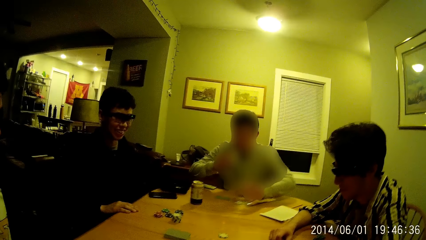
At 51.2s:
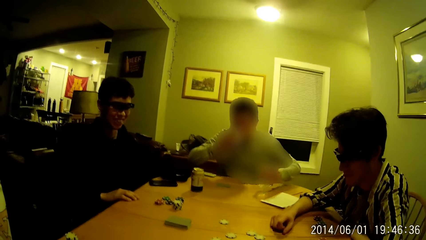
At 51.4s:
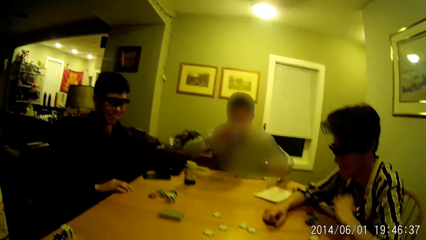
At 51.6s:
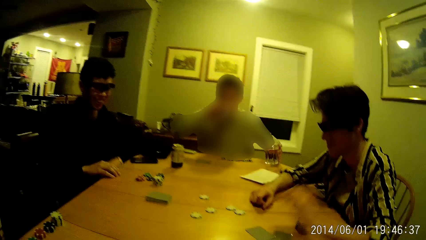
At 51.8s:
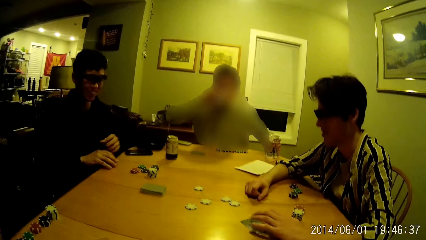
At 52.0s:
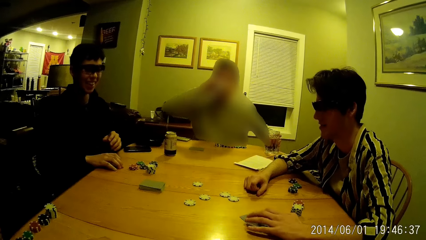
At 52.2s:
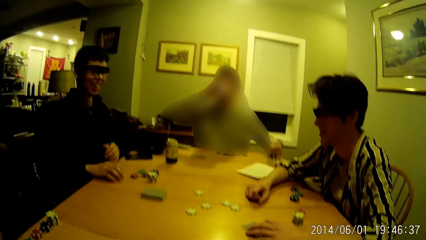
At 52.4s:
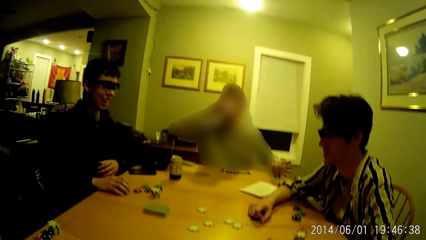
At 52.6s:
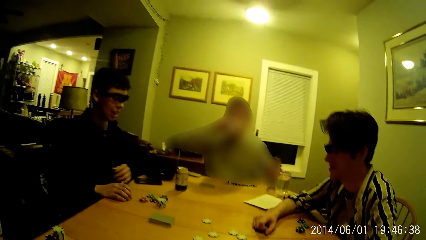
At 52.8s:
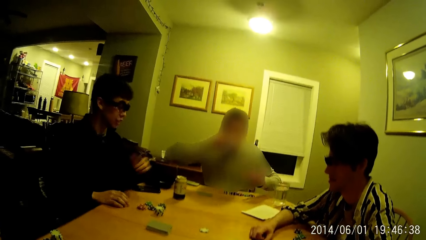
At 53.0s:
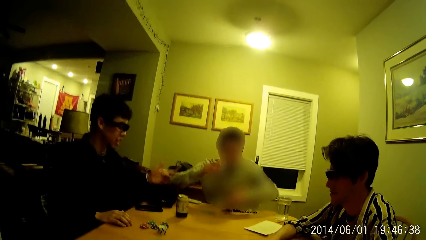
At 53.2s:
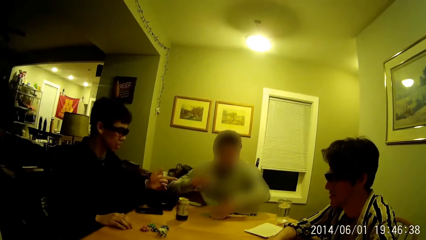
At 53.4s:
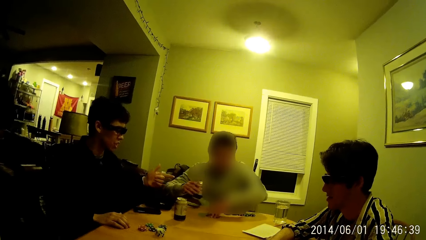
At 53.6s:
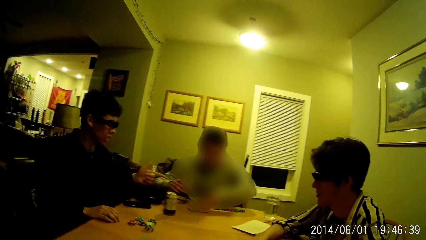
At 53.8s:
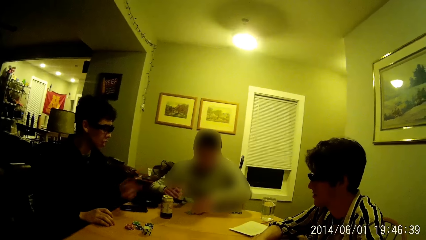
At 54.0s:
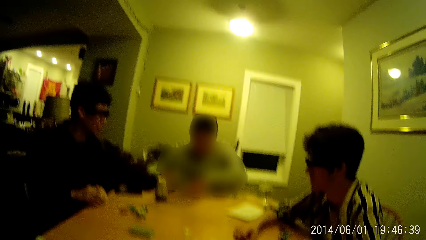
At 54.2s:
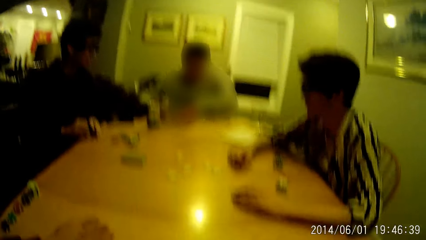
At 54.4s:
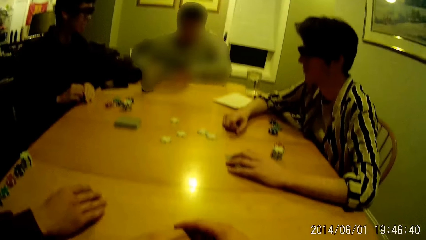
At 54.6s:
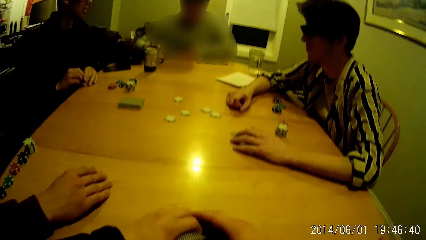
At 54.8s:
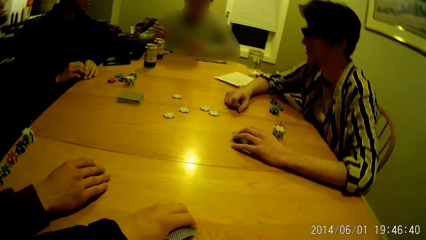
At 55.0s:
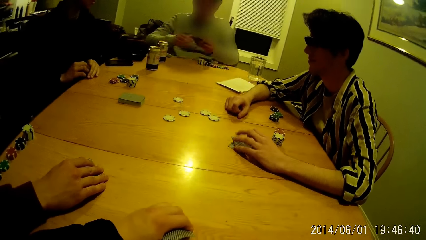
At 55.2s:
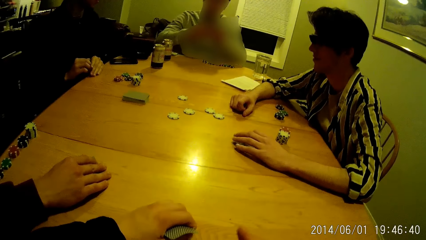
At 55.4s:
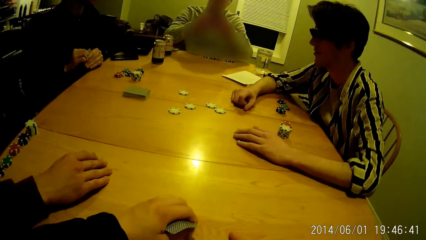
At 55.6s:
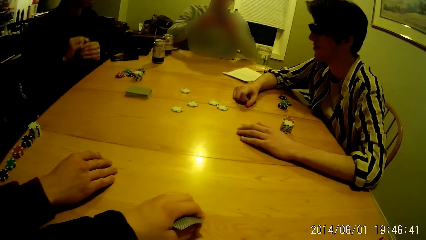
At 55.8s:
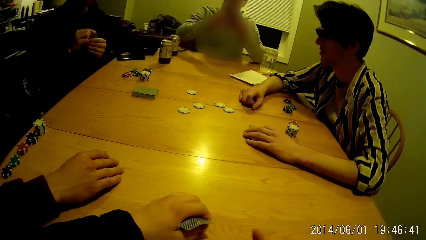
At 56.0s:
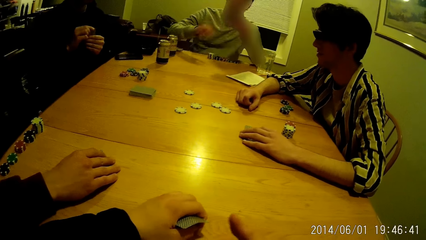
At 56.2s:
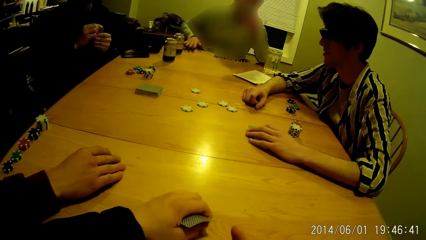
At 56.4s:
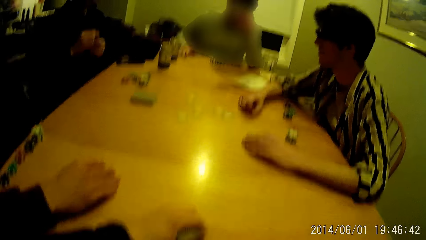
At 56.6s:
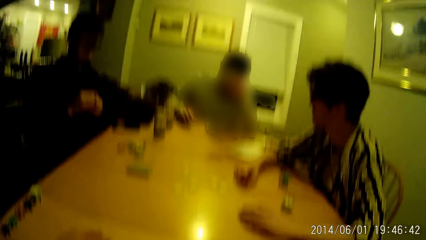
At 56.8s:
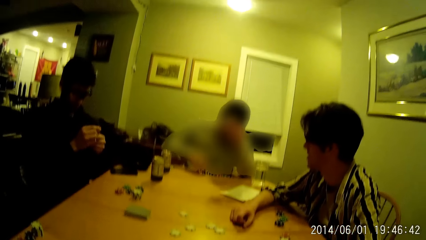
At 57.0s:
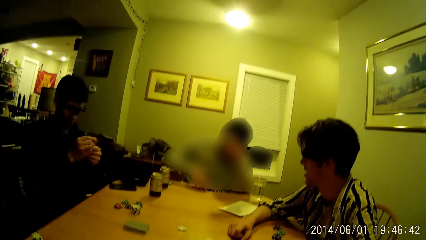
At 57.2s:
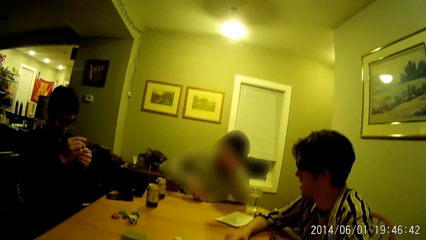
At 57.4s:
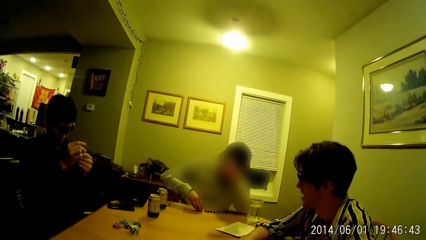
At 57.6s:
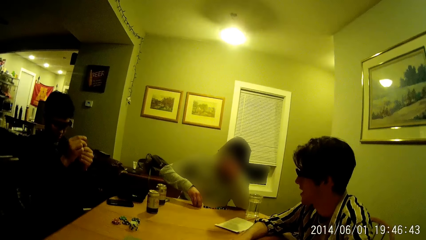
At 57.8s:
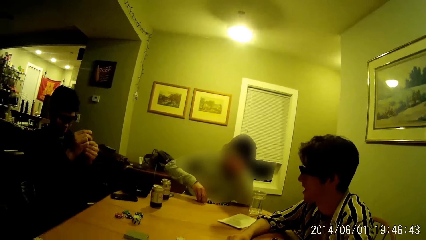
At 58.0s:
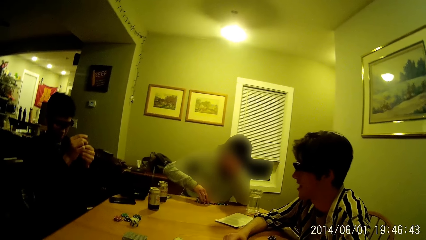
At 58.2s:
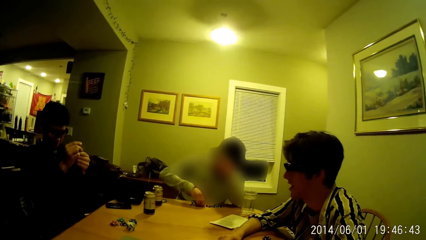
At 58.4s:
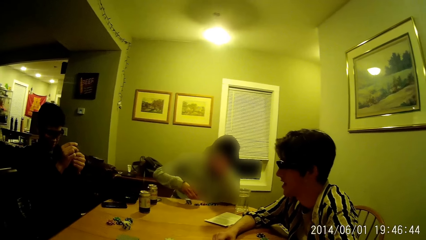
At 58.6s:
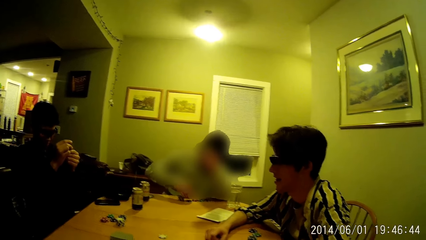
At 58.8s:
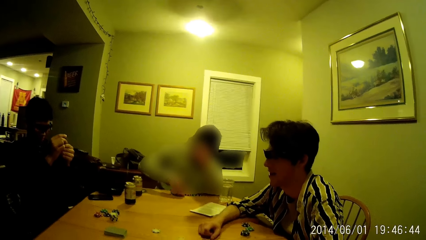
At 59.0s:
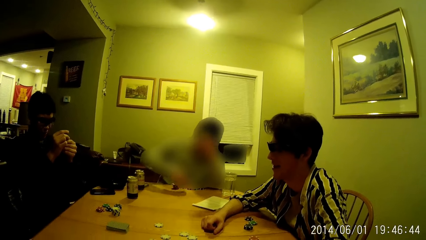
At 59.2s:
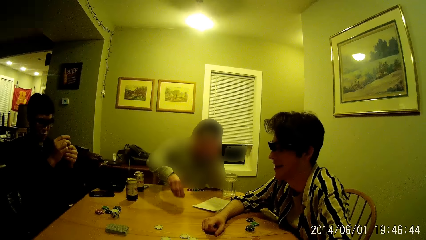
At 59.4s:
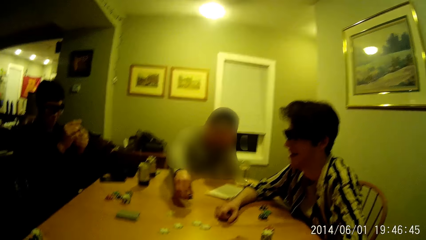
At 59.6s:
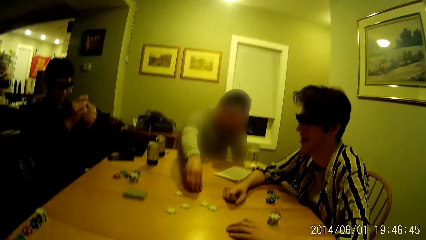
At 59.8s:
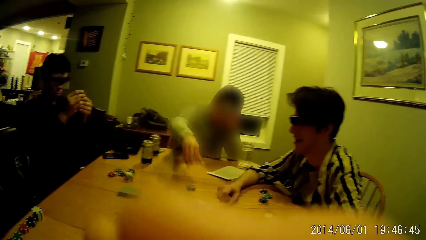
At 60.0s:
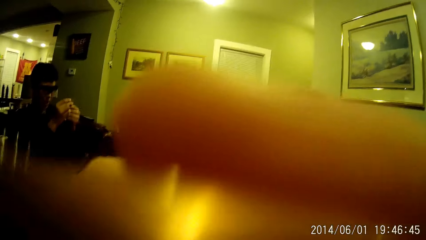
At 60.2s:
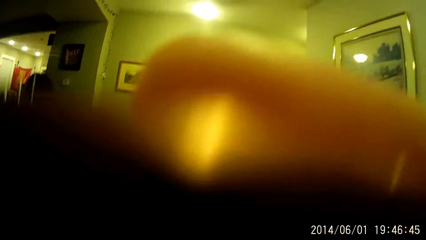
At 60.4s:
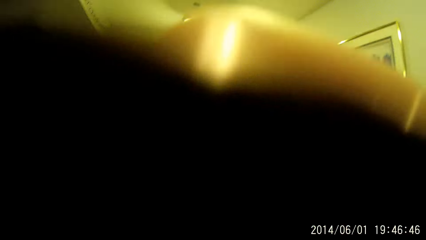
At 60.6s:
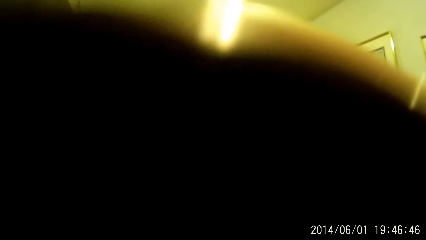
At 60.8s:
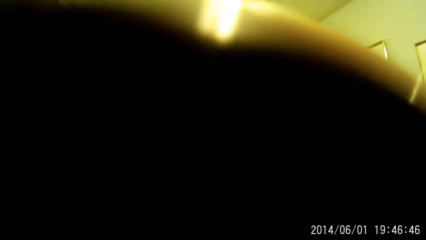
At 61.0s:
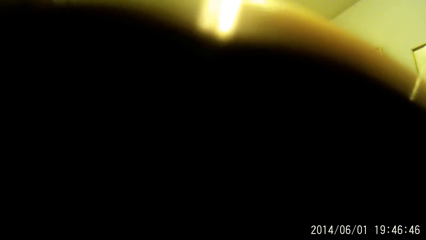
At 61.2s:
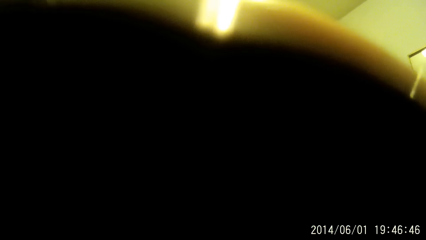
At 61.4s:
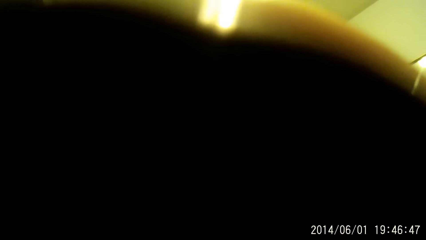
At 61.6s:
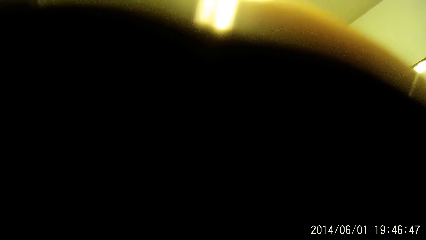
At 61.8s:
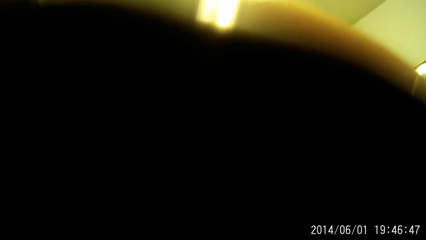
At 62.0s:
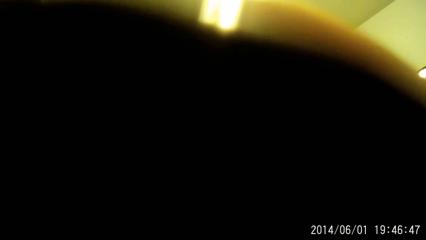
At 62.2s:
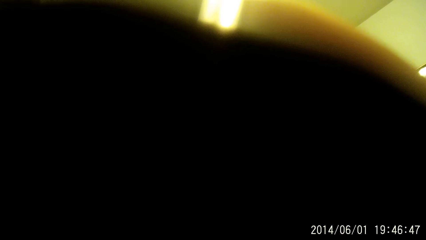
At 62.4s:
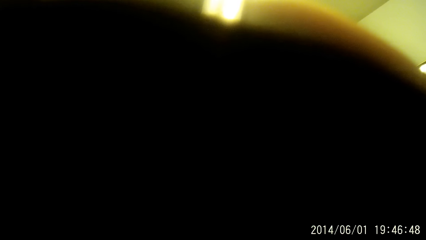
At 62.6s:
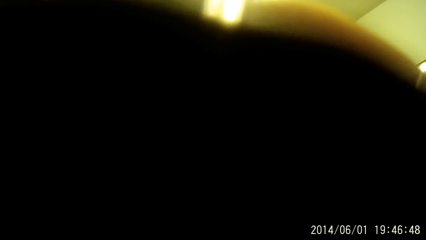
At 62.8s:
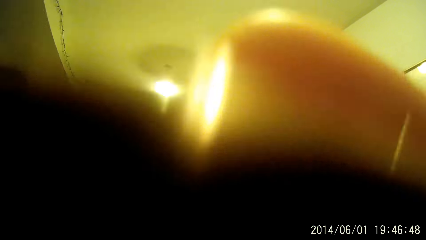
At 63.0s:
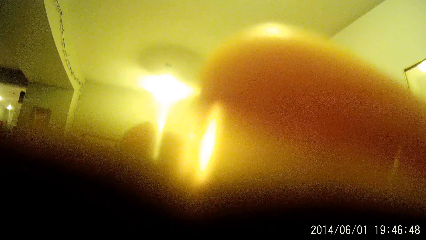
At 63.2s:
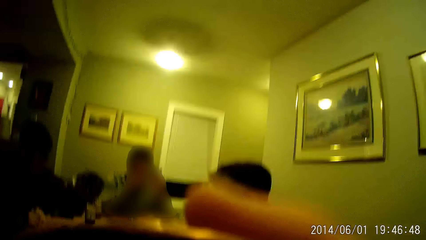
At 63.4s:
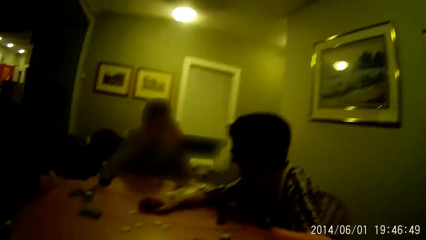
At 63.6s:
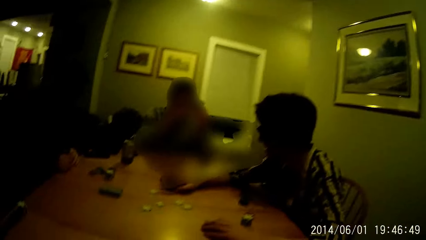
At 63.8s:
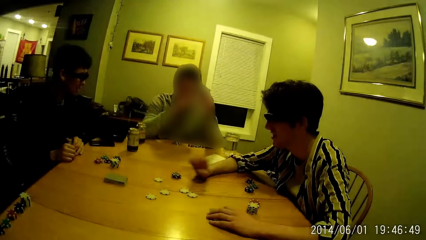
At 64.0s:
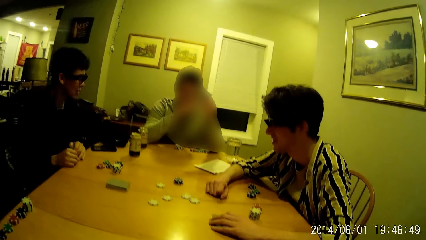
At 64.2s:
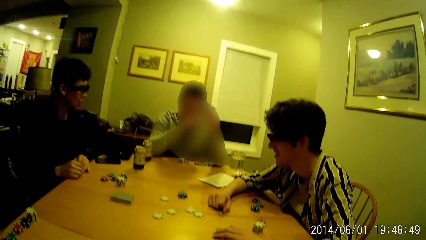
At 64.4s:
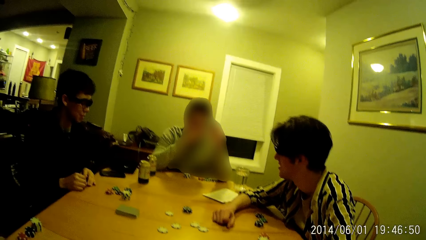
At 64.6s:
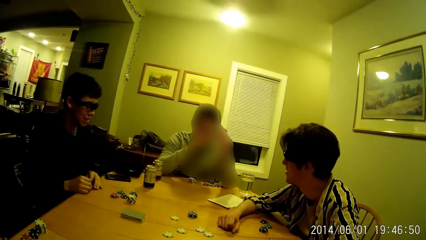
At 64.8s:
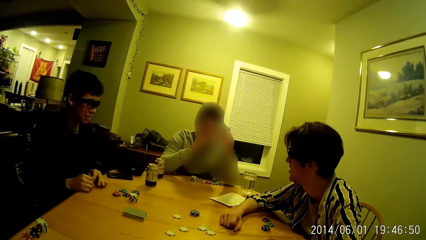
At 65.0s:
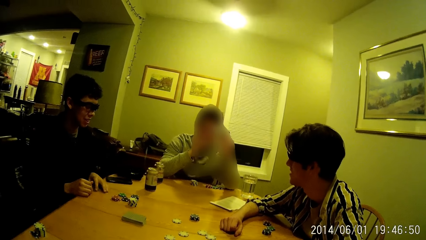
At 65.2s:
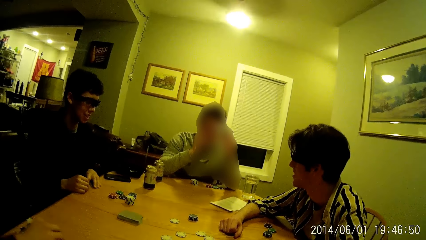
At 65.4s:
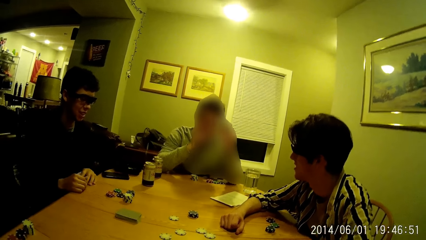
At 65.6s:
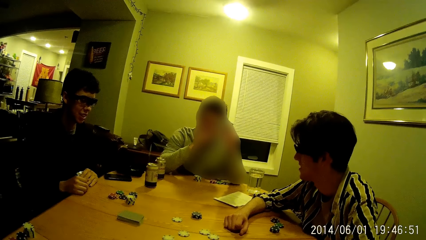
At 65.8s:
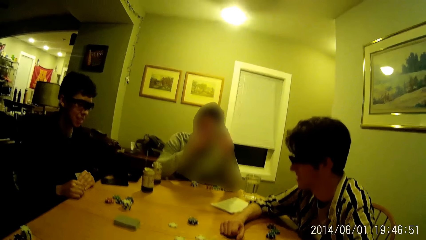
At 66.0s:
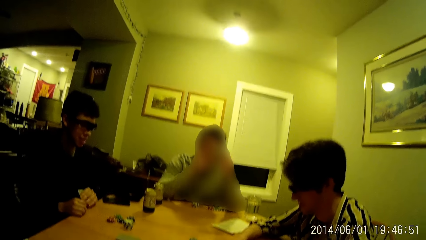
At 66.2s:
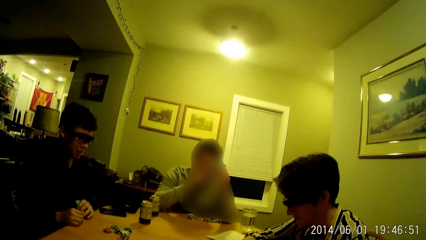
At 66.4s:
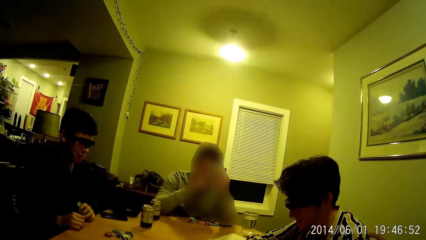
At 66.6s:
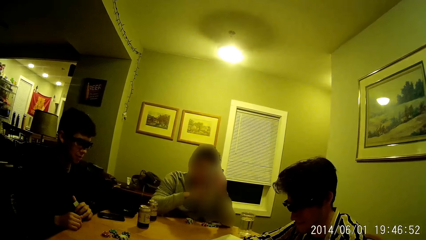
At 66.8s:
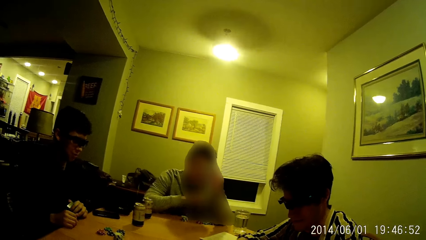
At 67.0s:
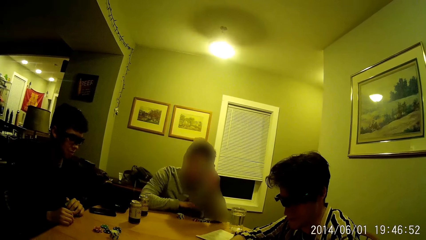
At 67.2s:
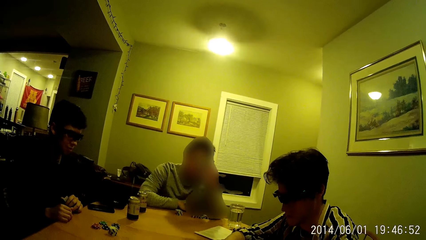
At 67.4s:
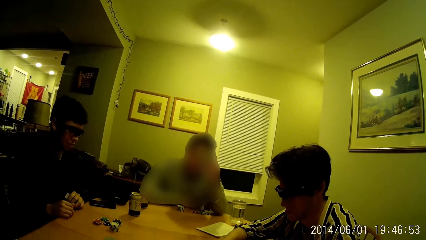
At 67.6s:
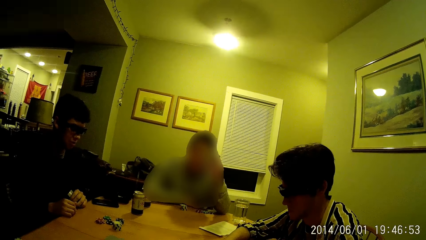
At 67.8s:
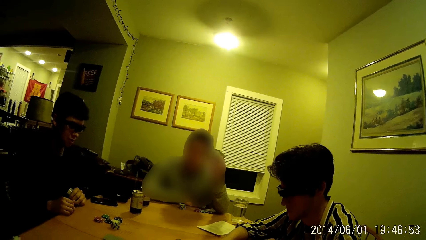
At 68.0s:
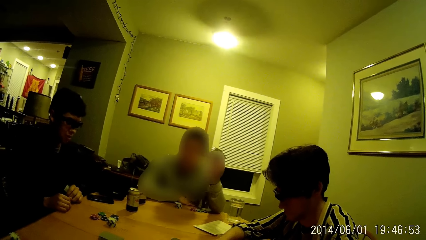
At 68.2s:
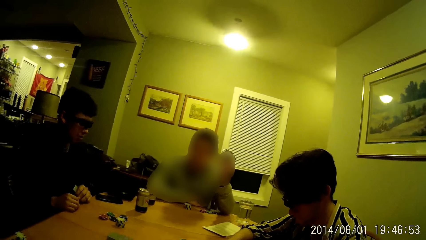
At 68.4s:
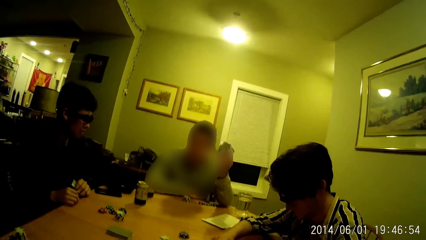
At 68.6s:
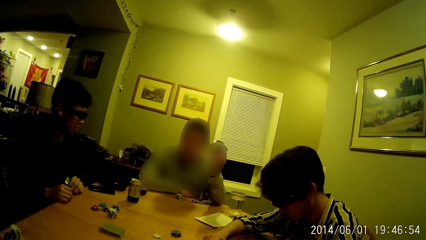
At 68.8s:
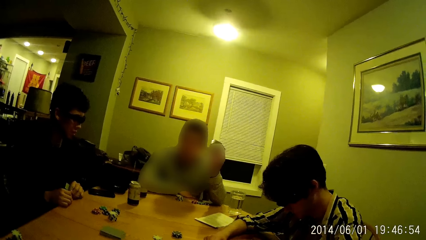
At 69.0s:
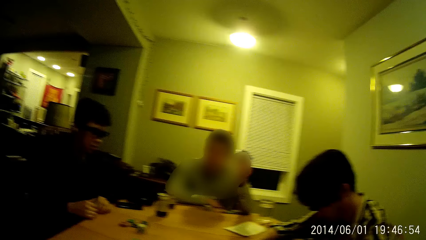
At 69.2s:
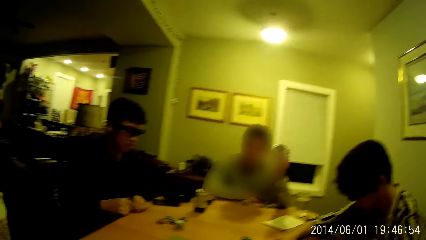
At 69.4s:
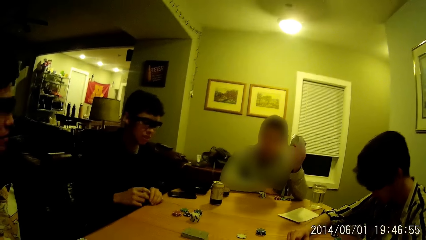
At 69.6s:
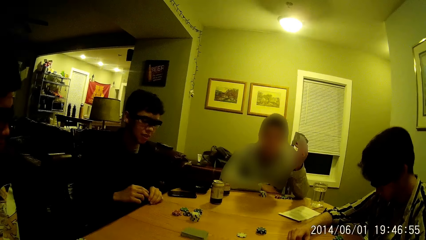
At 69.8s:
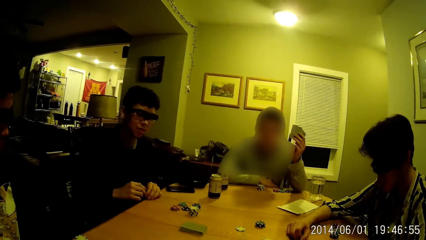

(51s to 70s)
A man places his right hand on his cards on the table. Another man picks up a glass cup from the table with his left hand. The second man drinks from the canned drink in his right hand. The second man drops the glass cup in his left hand on the table. A third man places his left hand on his cards on the table. The first man points at the second man. The second man picks up his cards with his left hand. The second man drops the canned drink in his right hand on the table. The first man holds his cards in both hands. The second man holds his cards in his hands. The second man moves his poker with his right hand and drops some poker pieces at the center of the table with his right hand. The camera wearer drinks from a canned drink with his right hand. He blocks the camera with a cup. The third man touches the poker pieces at the center of the table. The second man removes his right hand from his face. The second man places his right hand on the table.
